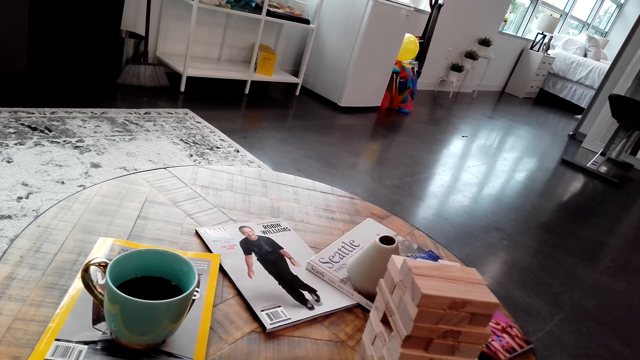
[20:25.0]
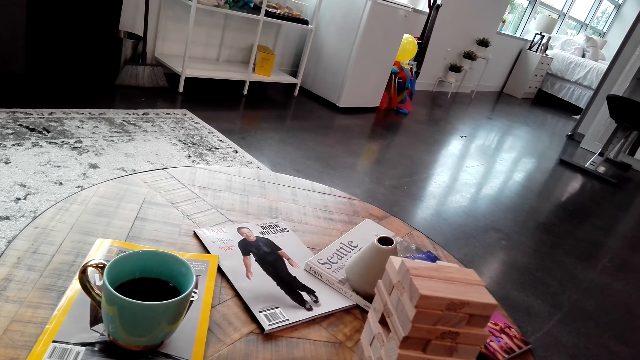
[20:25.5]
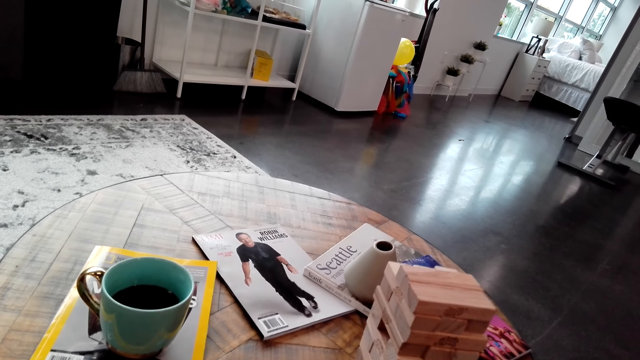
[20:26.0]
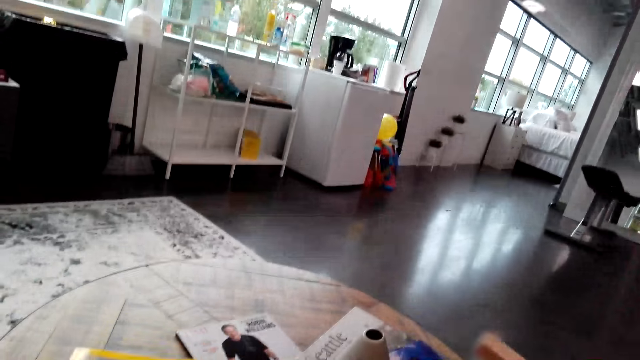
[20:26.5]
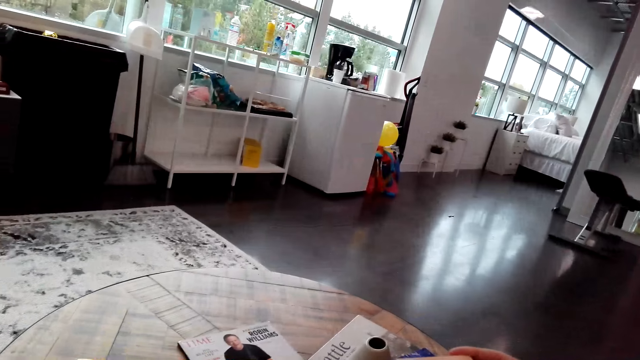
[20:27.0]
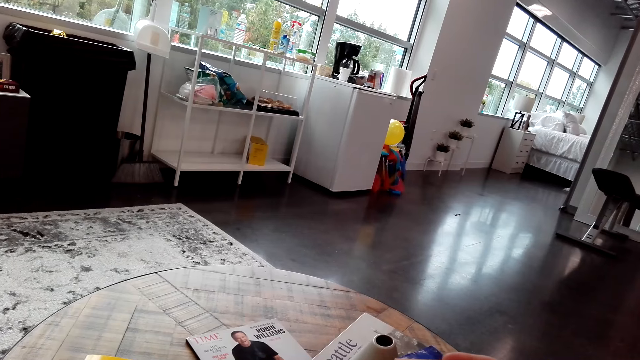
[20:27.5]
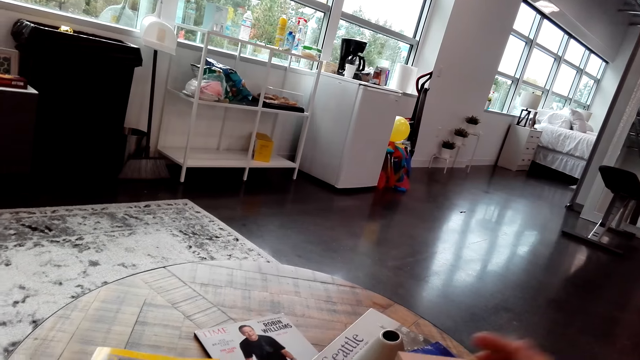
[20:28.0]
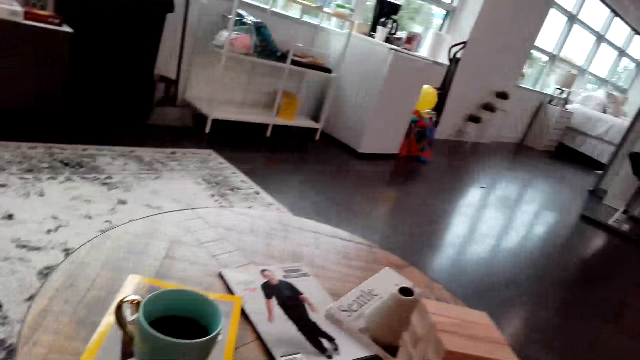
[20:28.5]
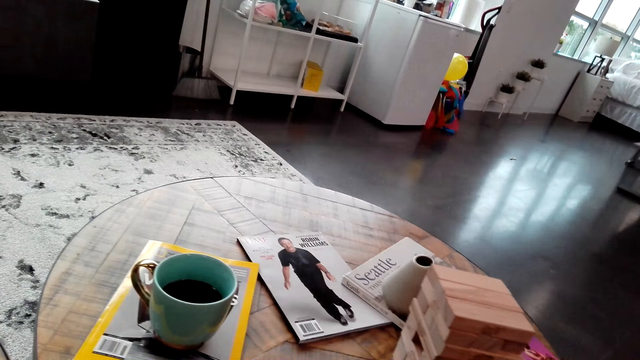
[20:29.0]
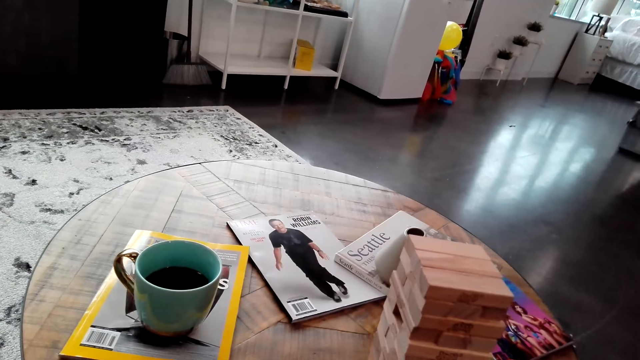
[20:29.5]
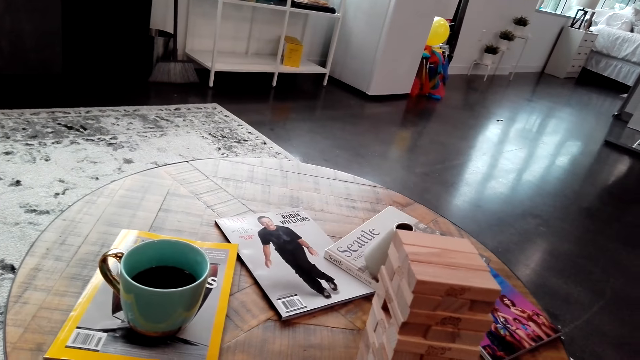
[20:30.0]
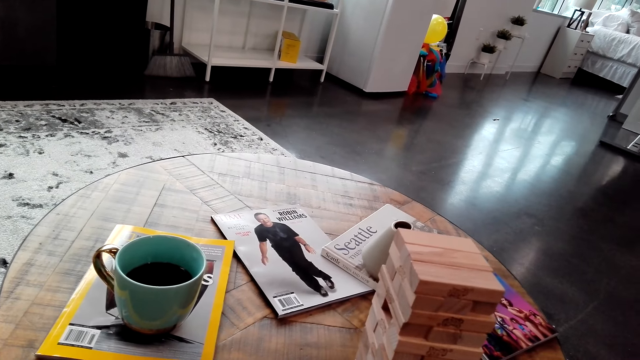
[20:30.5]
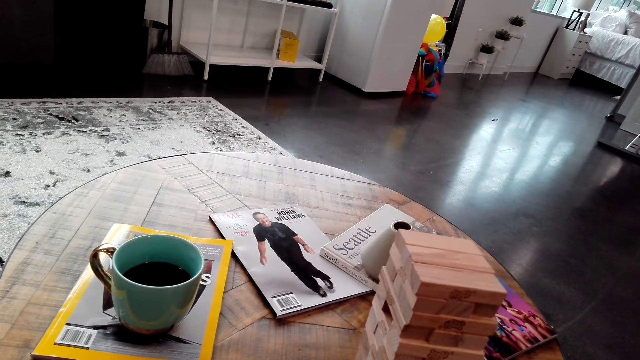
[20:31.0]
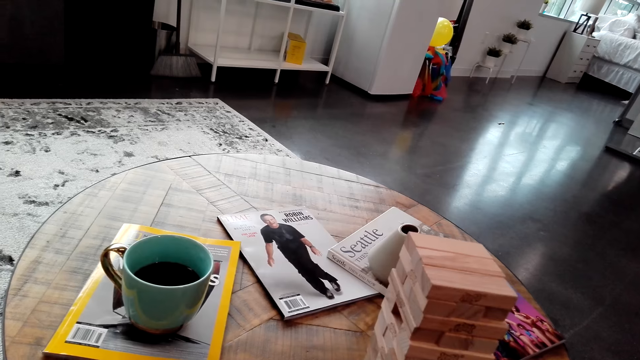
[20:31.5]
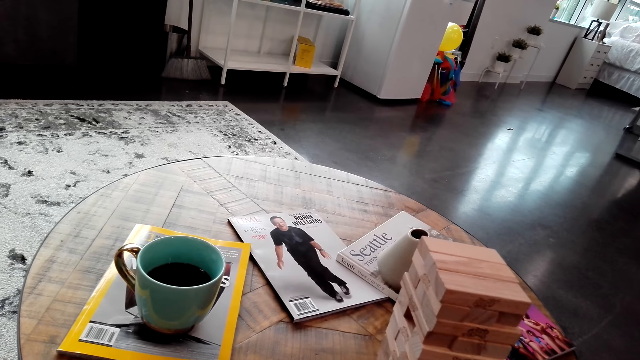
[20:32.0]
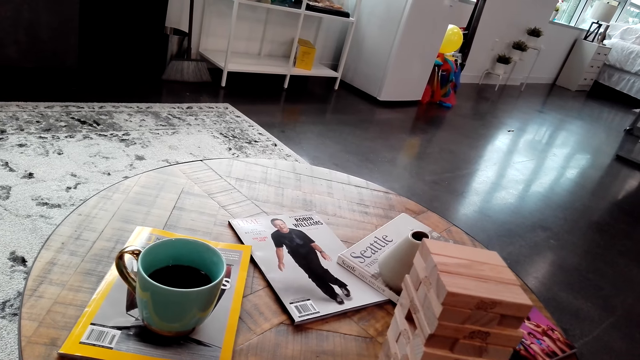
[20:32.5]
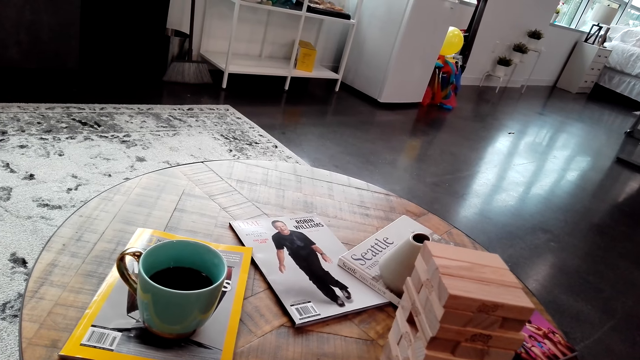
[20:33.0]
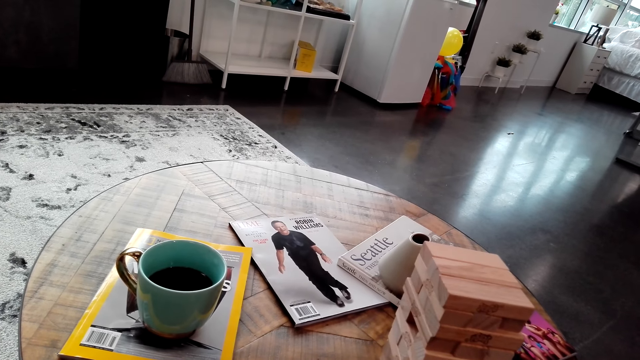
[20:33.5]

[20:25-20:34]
The camera wearer puts a piece of jenga on the jenga tower.

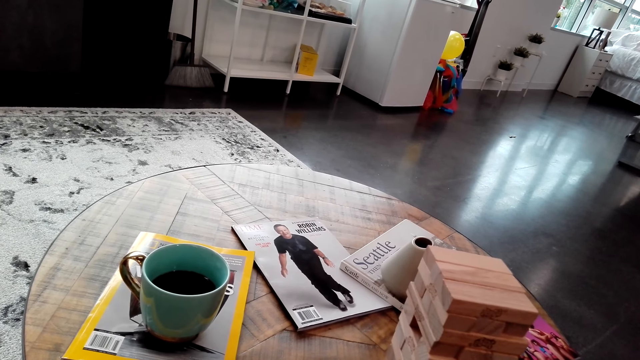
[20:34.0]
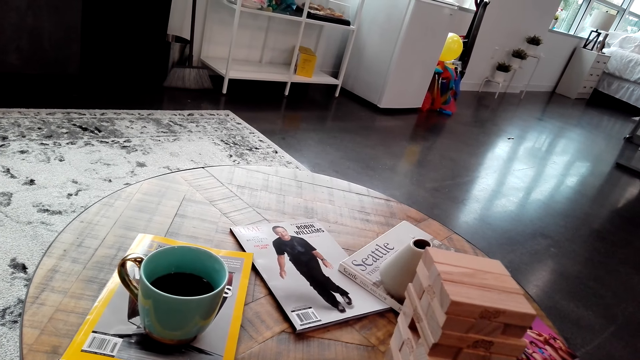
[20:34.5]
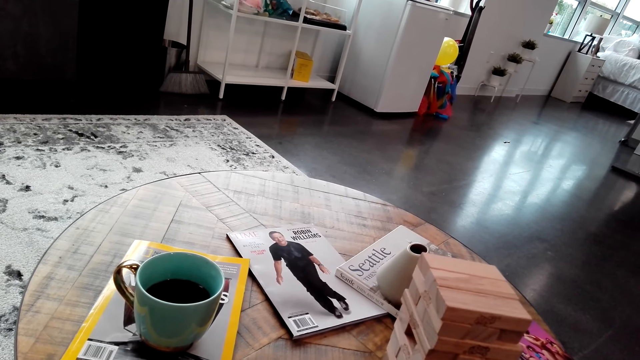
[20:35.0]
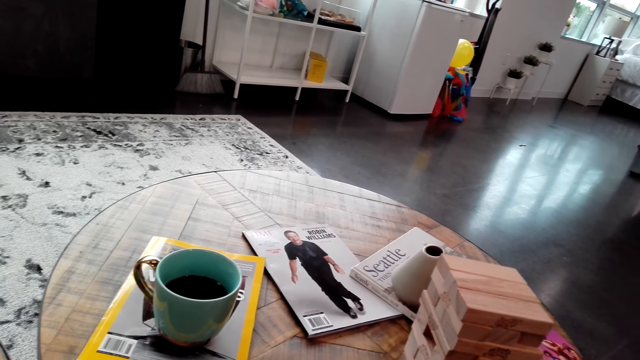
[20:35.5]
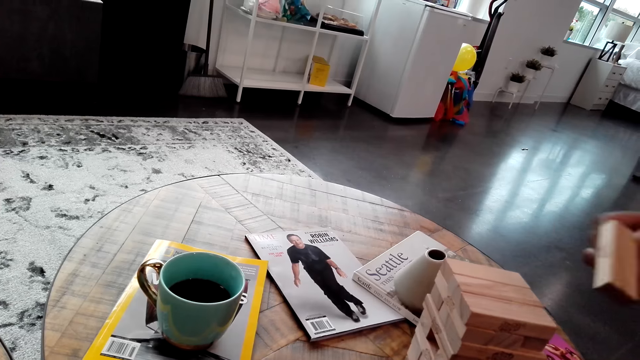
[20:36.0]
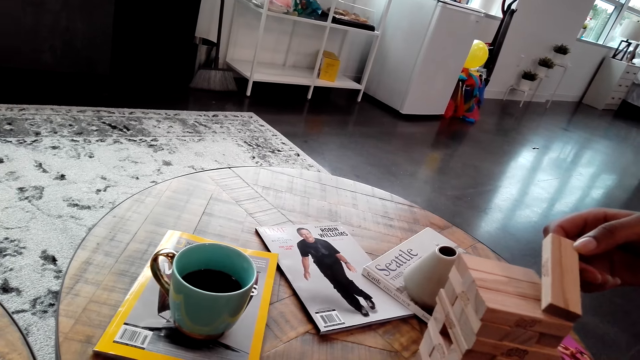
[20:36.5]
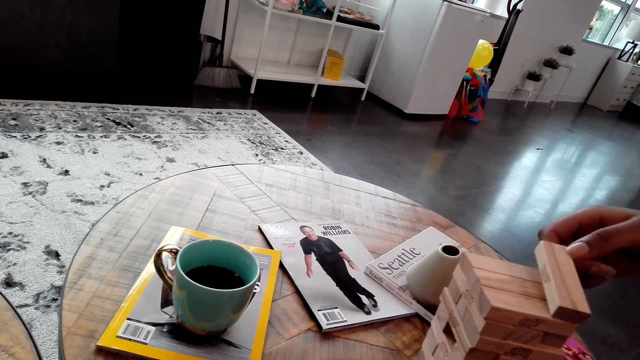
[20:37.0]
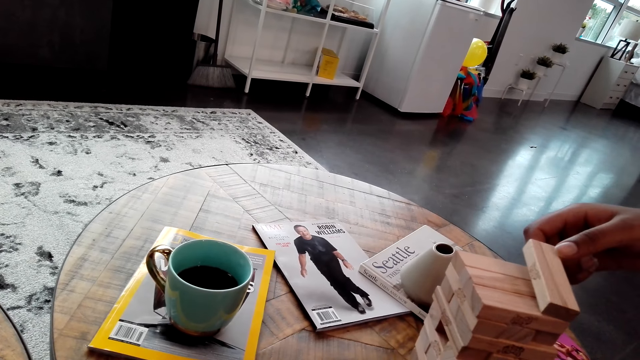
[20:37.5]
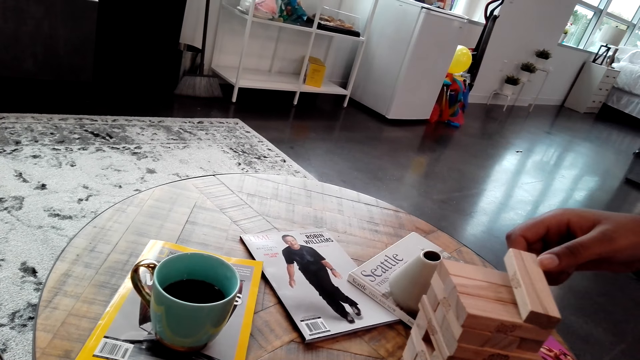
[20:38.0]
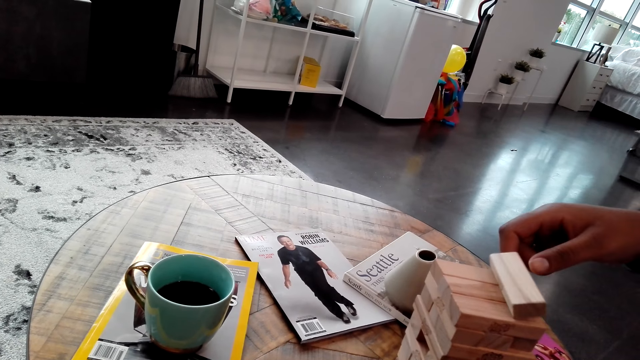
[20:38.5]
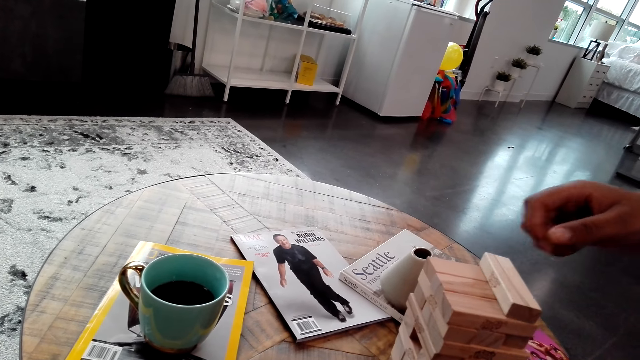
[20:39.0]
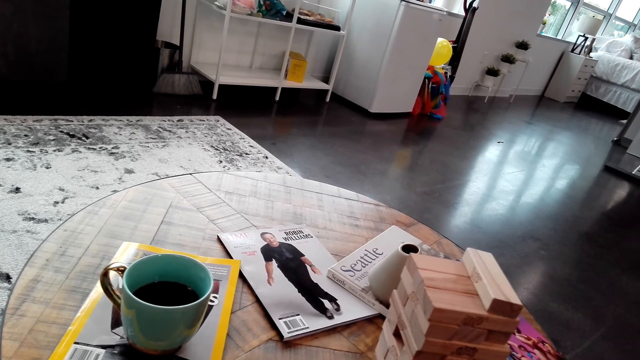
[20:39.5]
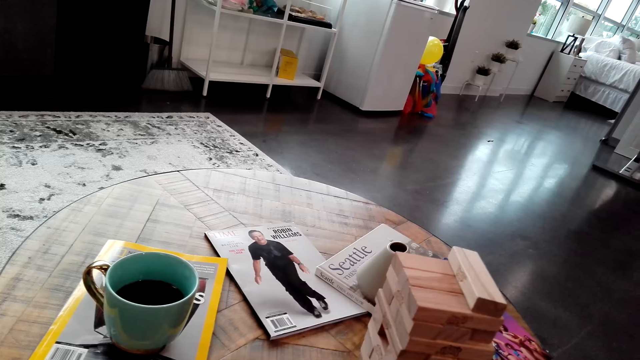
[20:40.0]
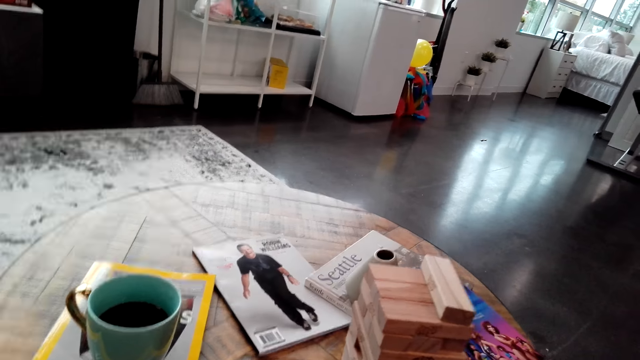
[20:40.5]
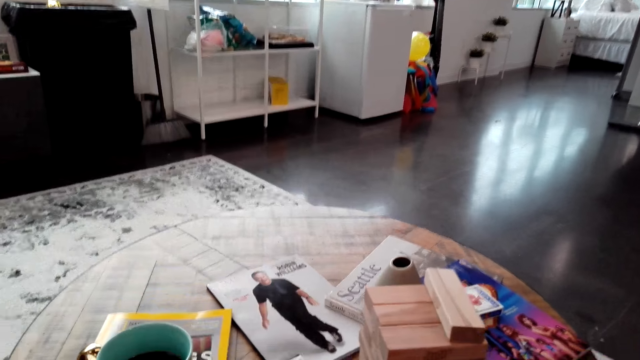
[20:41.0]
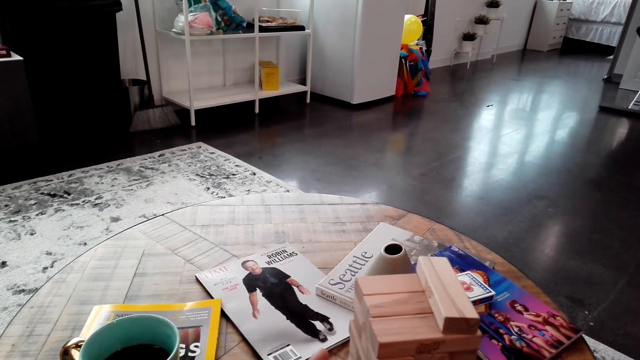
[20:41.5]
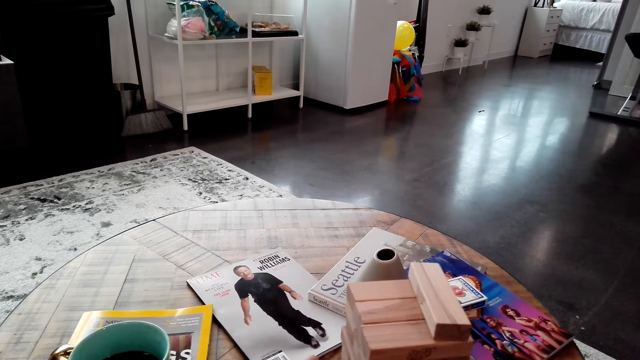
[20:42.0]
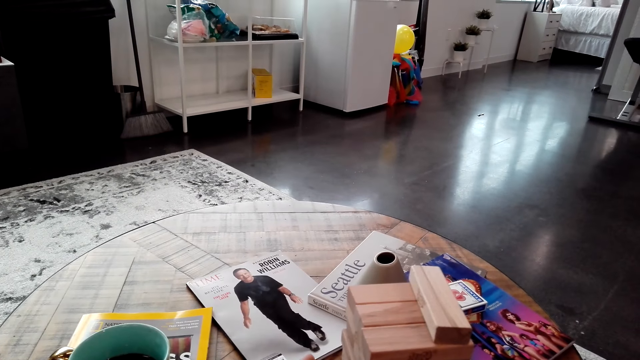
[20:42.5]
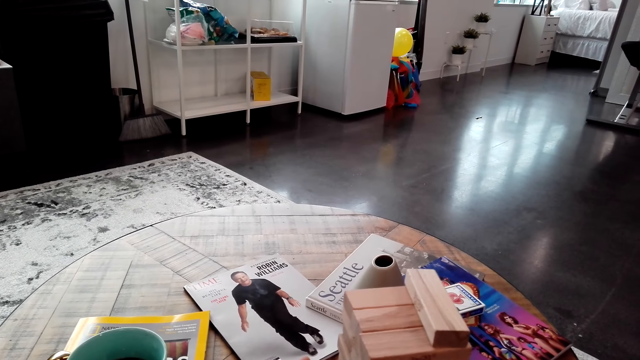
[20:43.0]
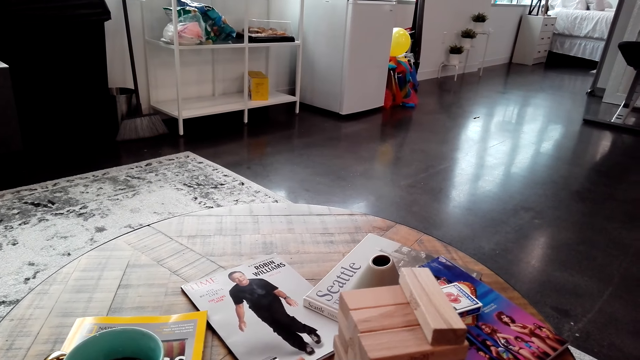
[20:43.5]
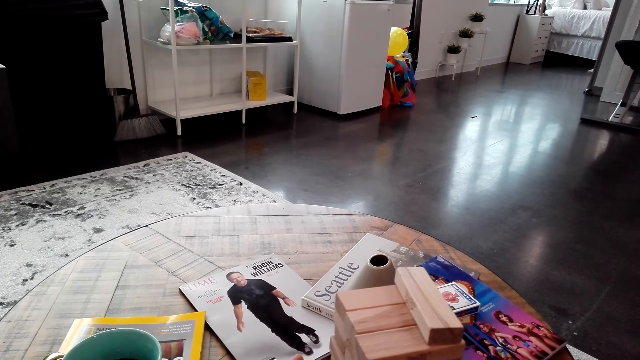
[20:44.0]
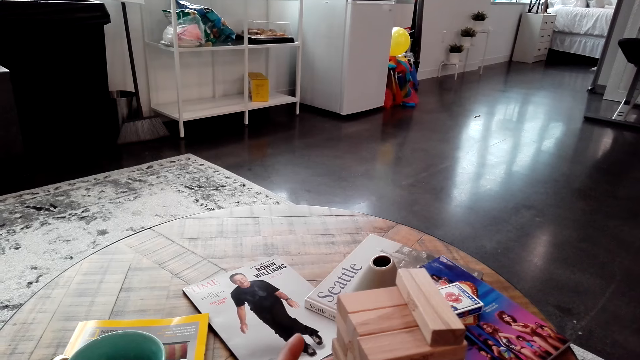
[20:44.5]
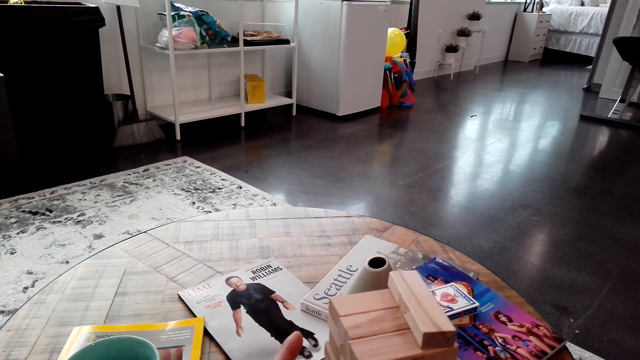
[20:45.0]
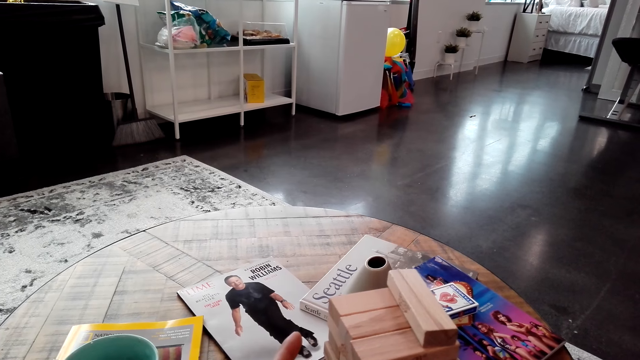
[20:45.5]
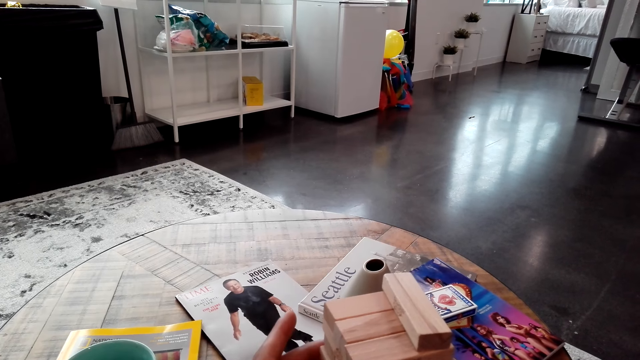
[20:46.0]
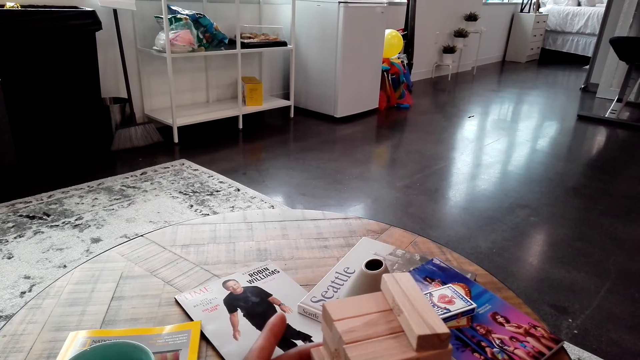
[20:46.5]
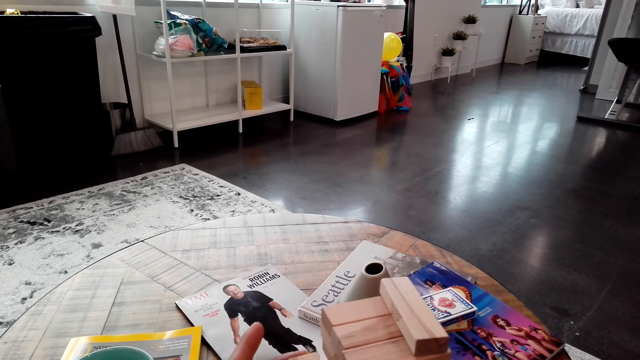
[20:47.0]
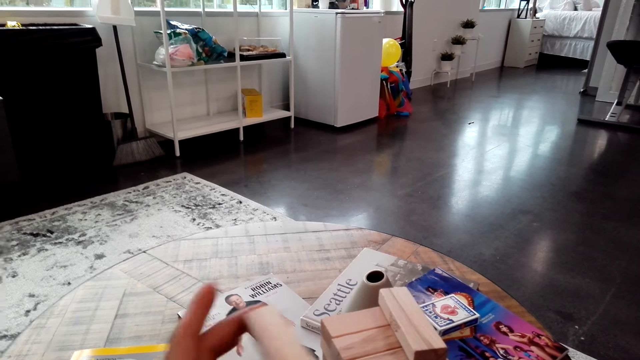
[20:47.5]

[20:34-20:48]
A woman places a jenga piece on top of the jenga structure. The camera wearer pulls a piece of jenga from the jenga tower.
